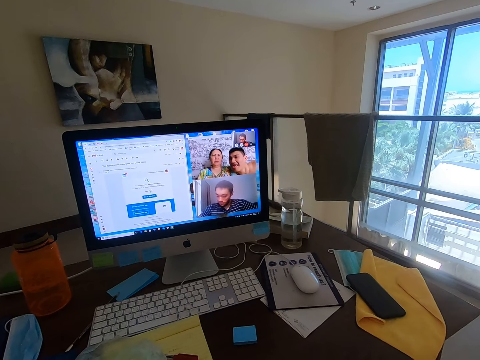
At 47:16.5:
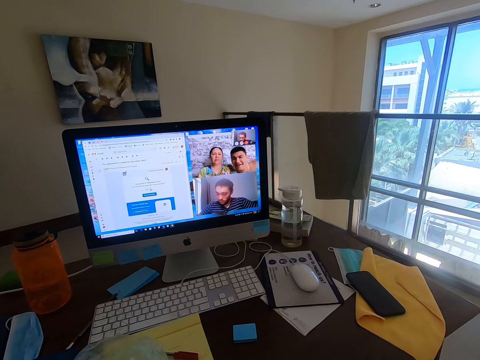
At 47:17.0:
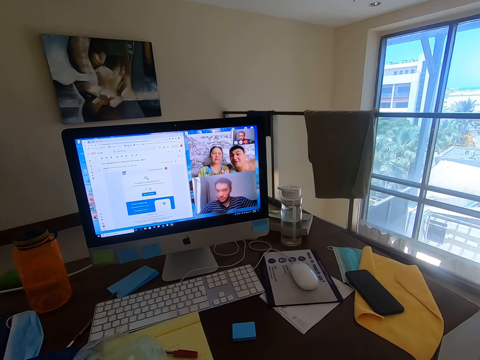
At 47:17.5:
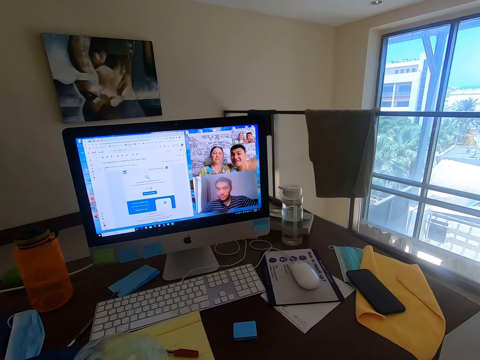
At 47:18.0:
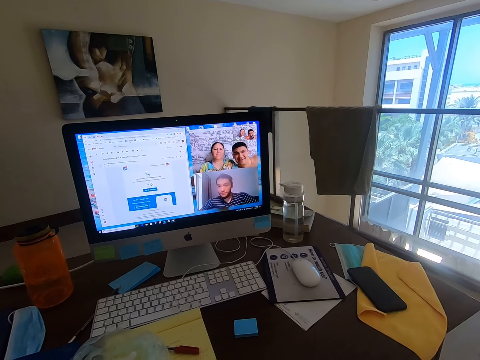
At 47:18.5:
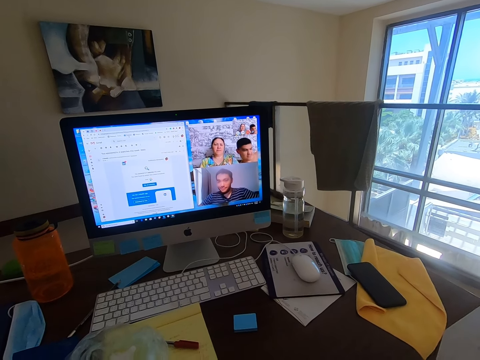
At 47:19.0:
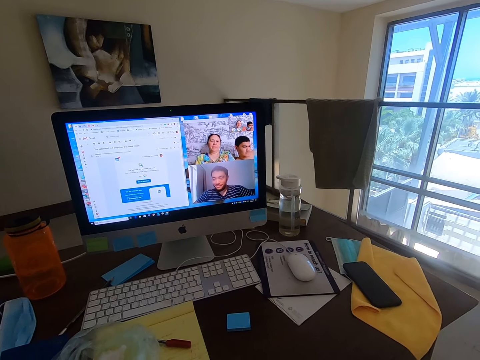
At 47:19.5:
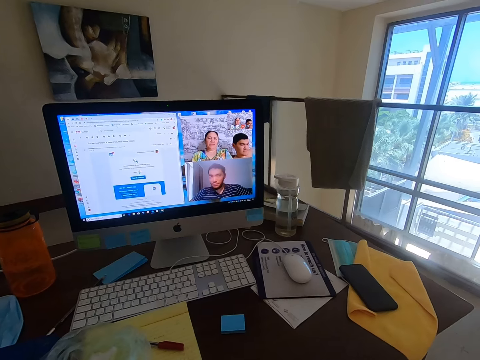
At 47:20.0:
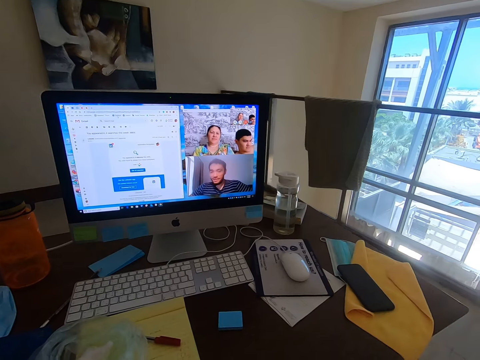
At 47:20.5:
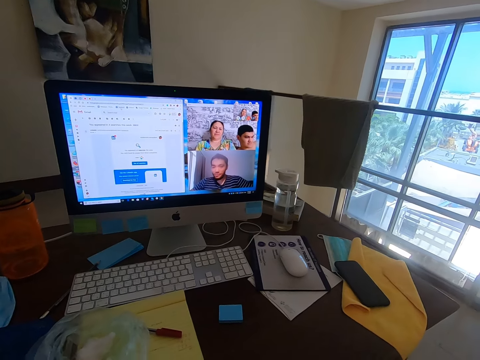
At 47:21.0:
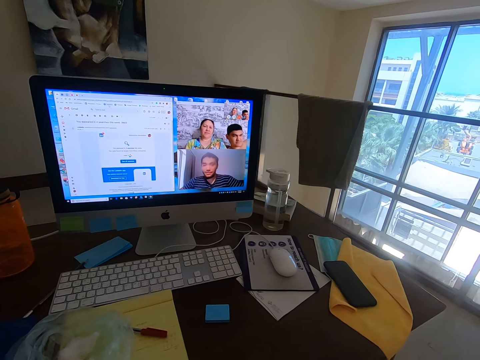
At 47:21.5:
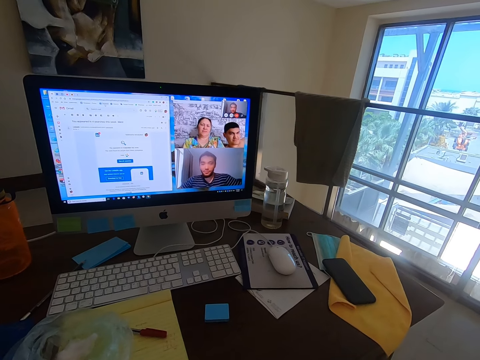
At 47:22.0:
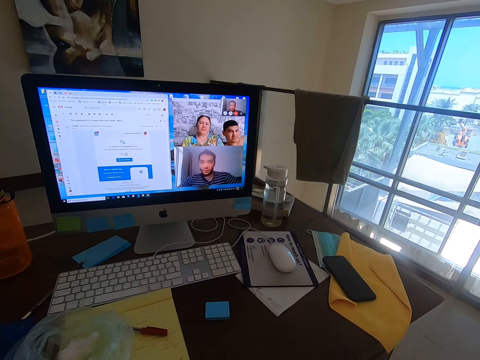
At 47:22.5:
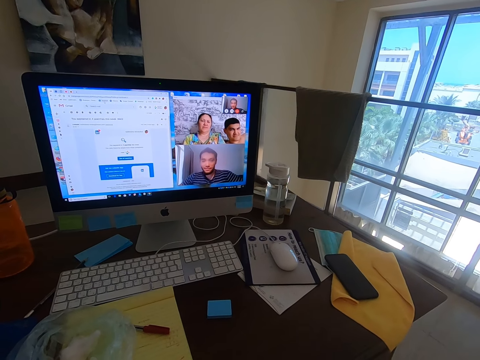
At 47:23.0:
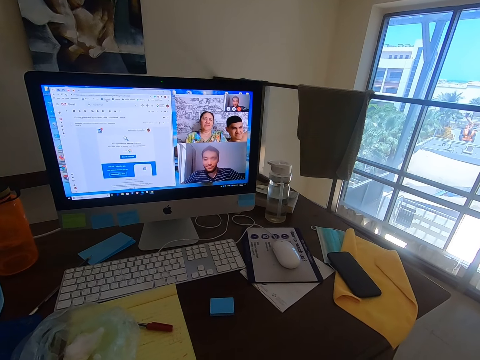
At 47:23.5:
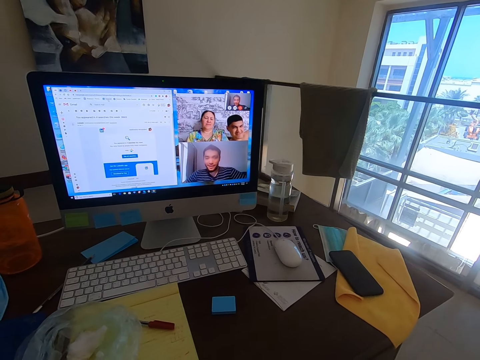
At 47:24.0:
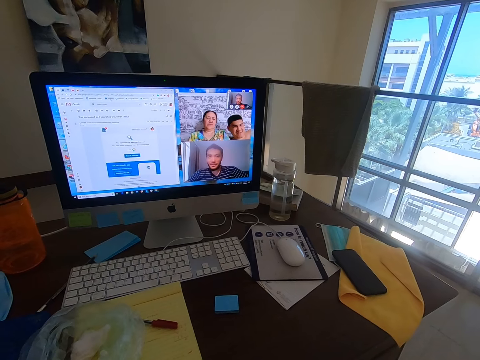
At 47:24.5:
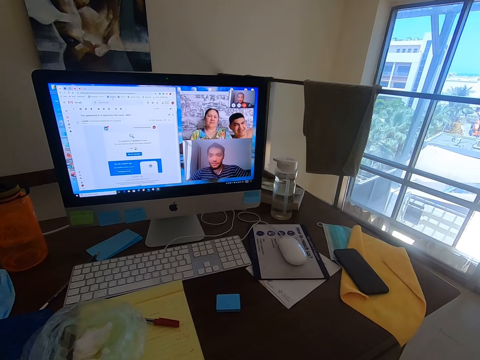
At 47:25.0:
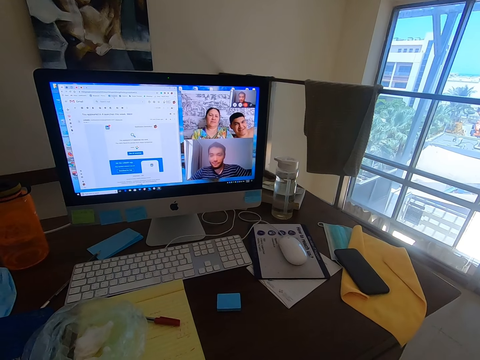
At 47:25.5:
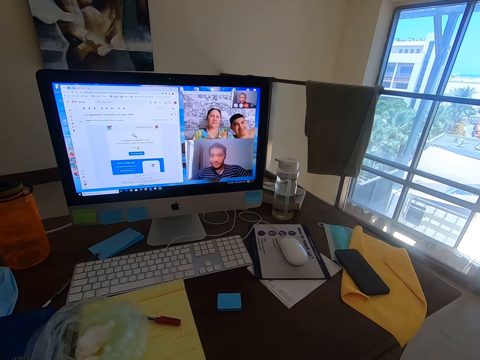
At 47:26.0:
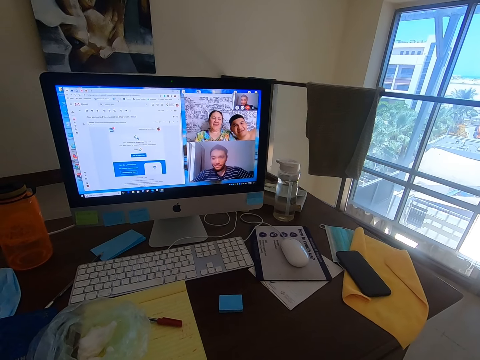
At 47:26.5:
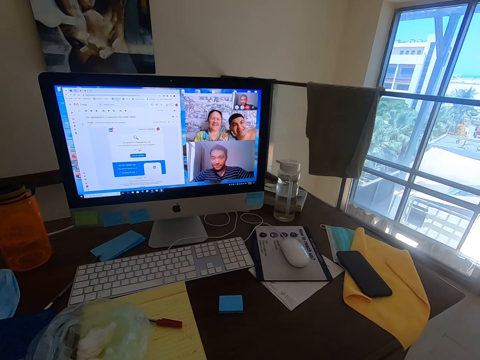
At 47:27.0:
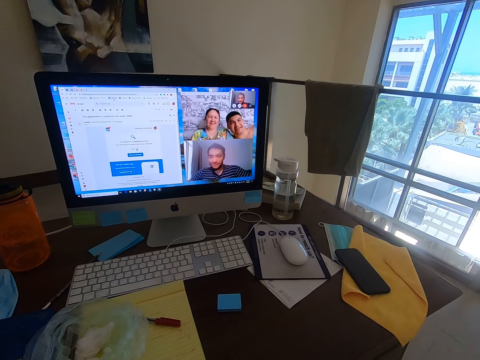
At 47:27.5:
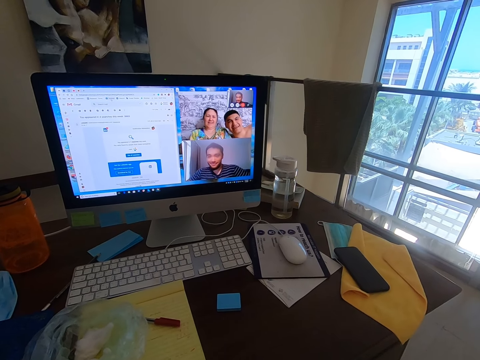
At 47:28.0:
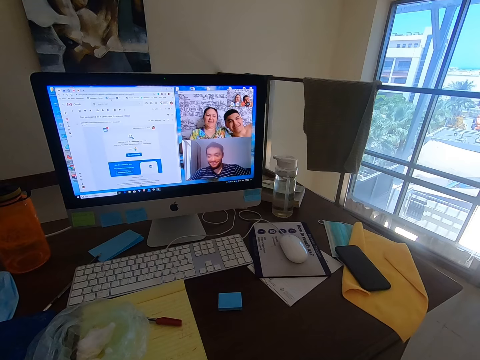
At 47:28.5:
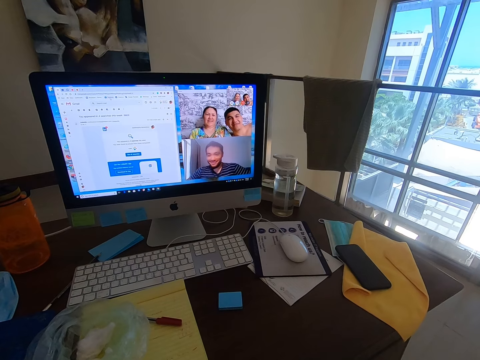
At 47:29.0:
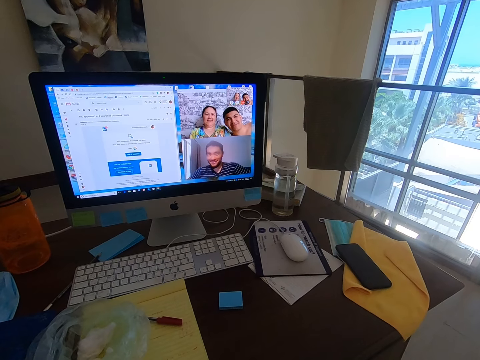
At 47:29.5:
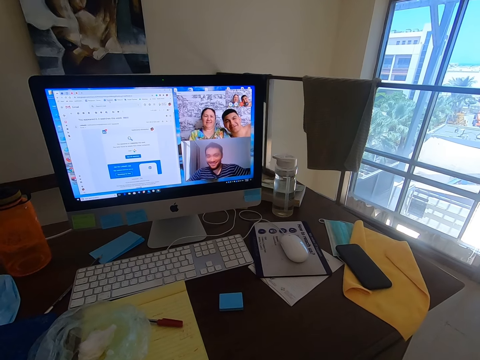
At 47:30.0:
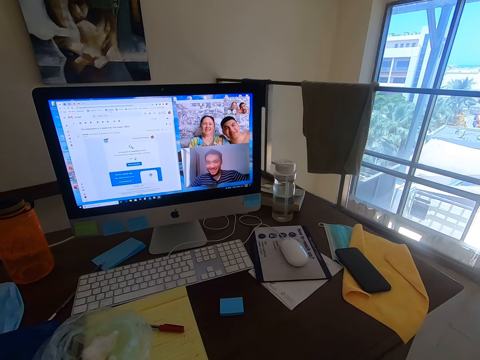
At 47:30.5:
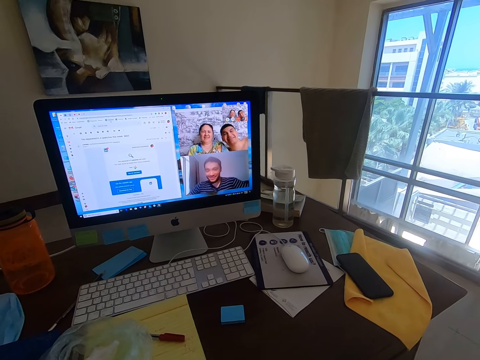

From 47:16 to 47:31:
A woman converses with the camera wearer. A man converses with the camera wearer. Another man converses with the camera wearer. The first man converses with the camera wearer.

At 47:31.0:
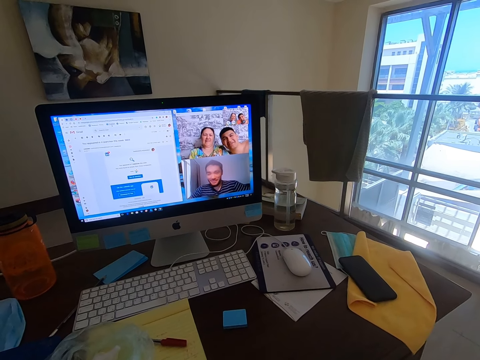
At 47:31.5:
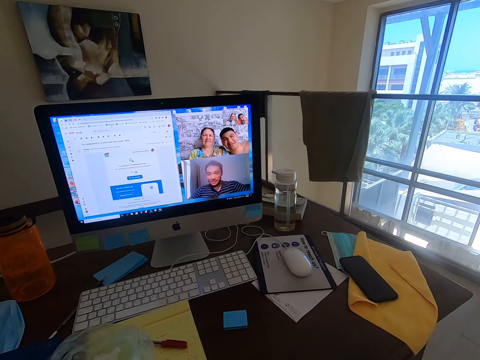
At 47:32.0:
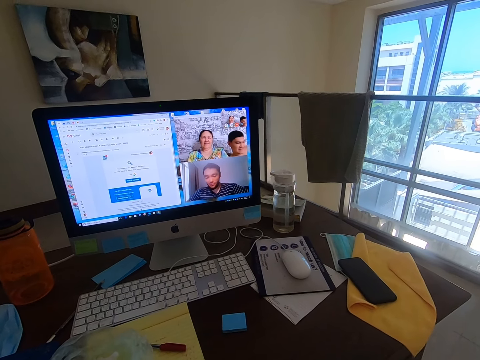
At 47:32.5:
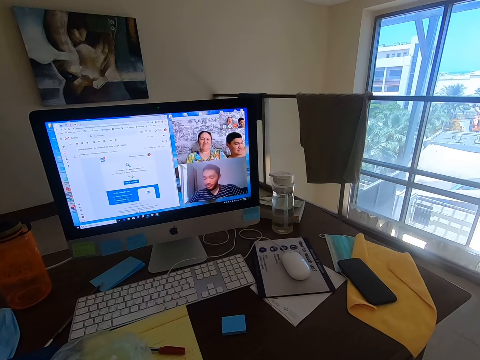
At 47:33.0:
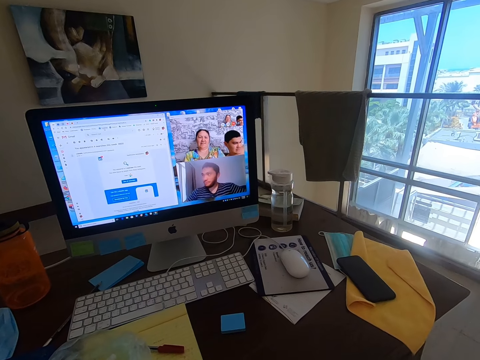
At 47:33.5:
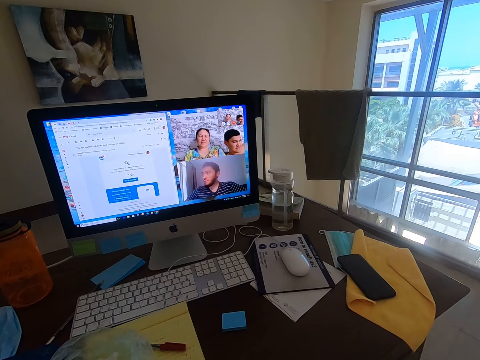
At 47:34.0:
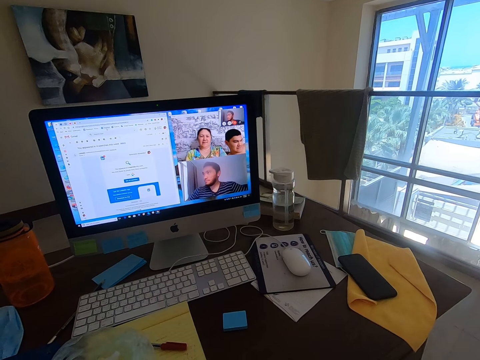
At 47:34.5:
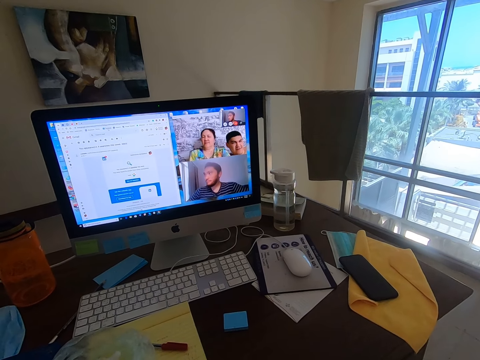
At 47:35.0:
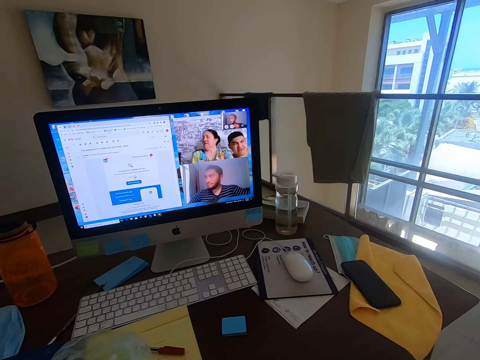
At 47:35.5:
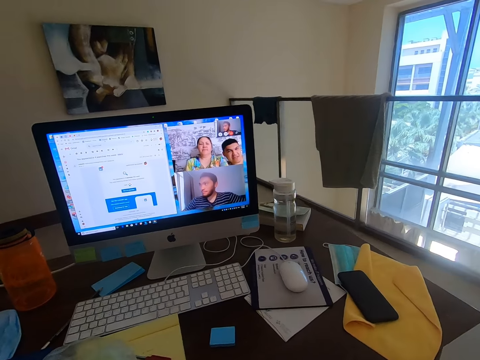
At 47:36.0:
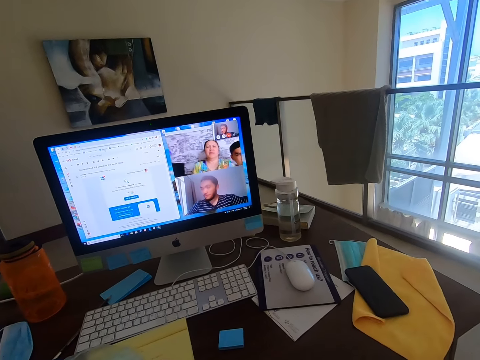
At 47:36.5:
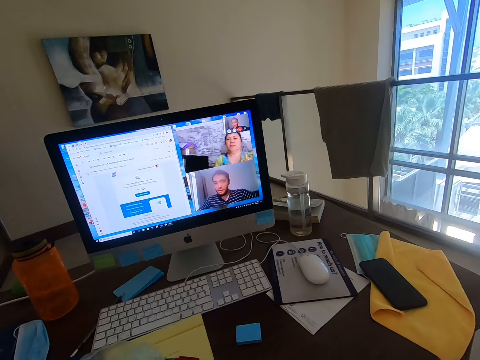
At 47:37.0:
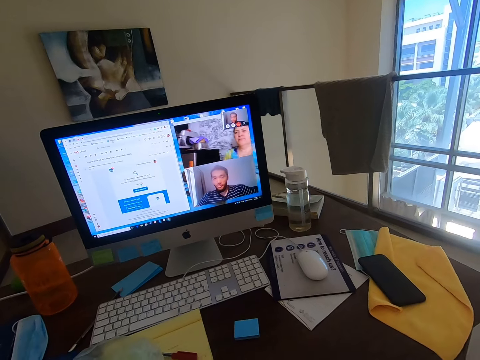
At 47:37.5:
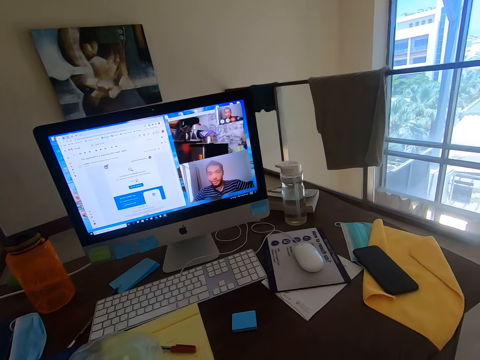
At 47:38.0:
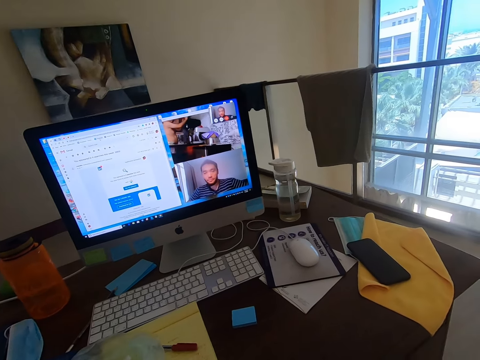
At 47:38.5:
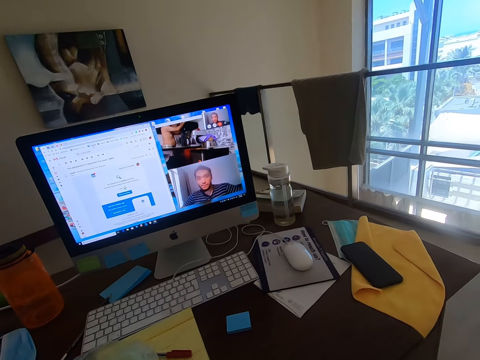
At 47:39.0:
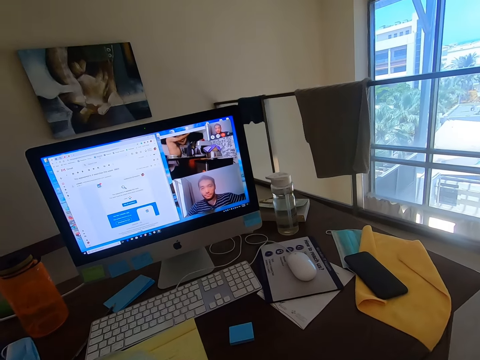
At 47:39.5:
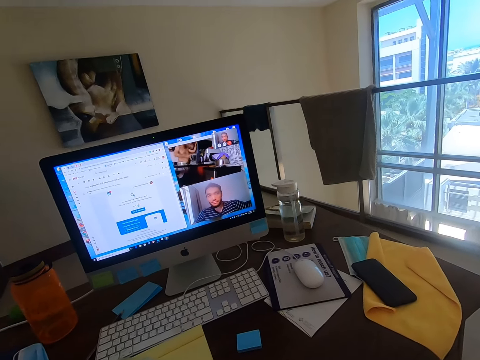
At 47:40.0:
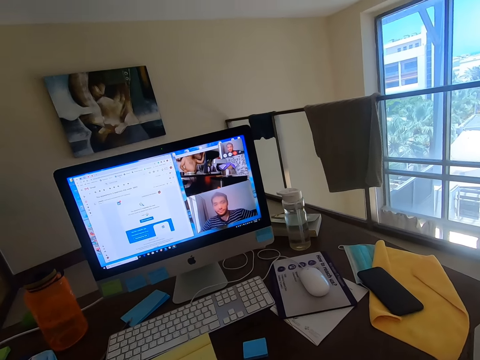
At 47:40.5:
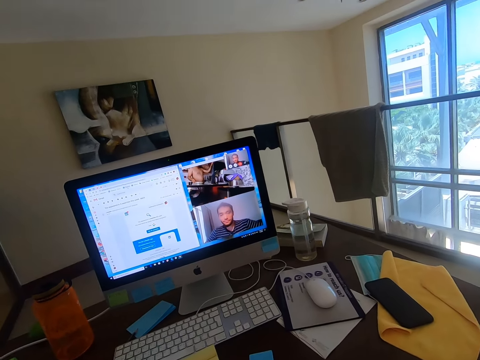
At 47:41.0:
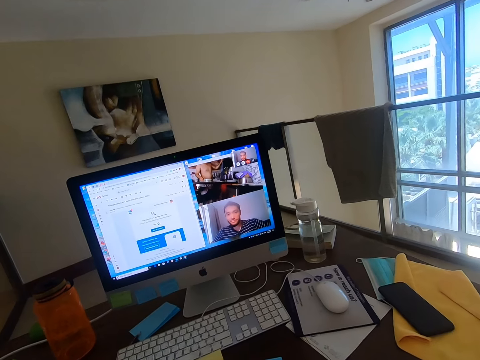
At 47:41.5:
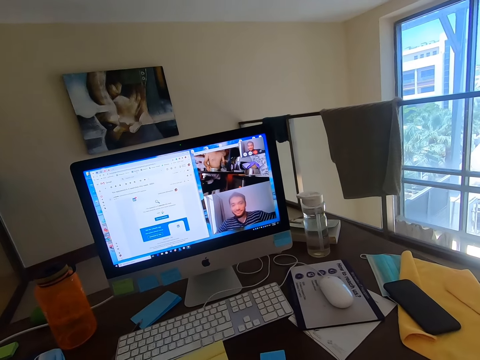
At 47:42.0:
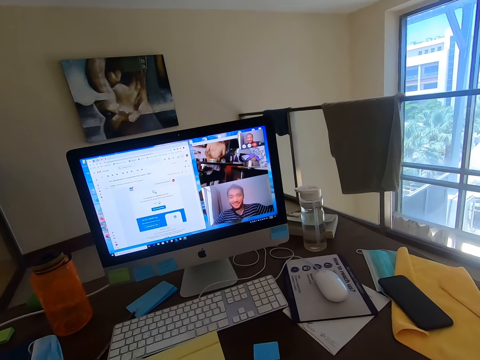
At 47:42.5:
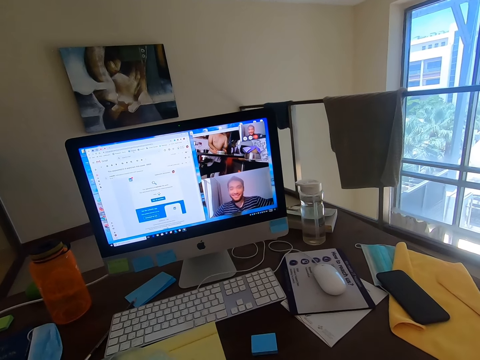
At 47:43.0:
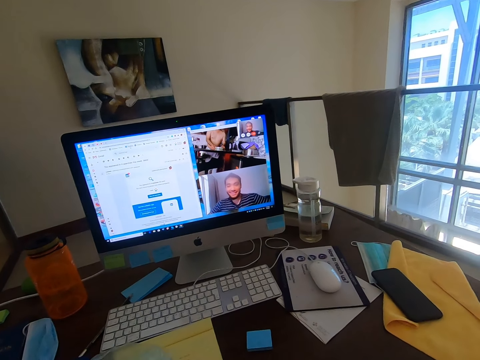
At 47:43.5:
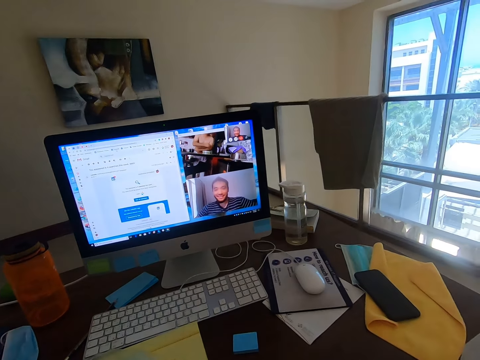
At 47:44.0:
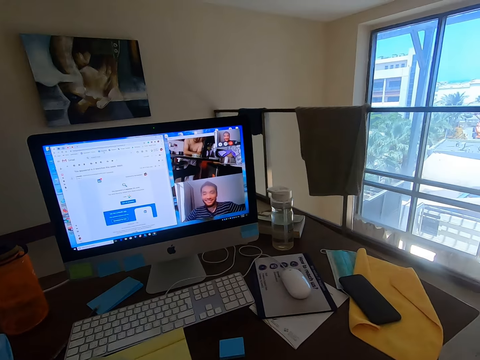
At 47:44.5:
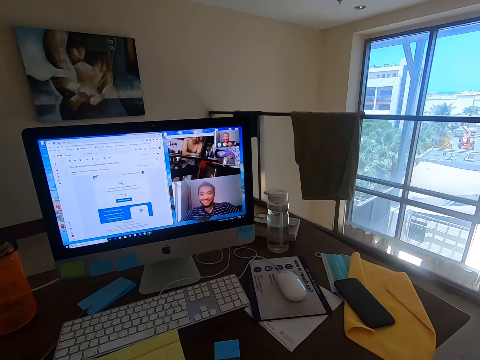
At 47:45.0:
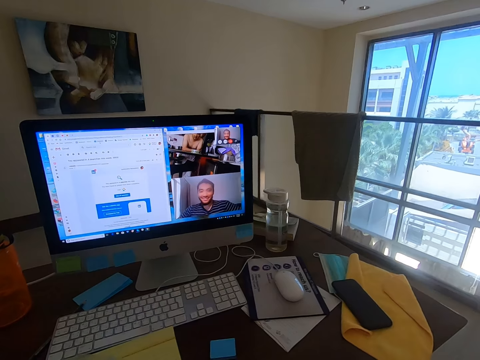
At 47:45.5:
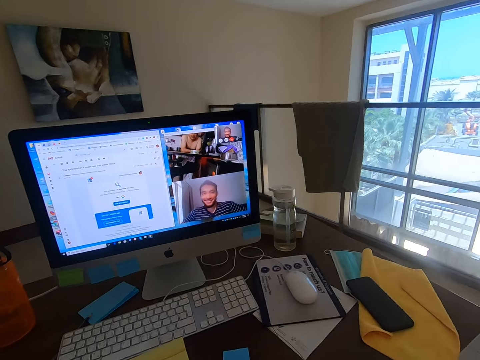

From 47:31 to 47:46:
A man converses with the camera wearer. Another man converses with the camera wearer. The camera wearer converses with the other man, a woman and the first man.
